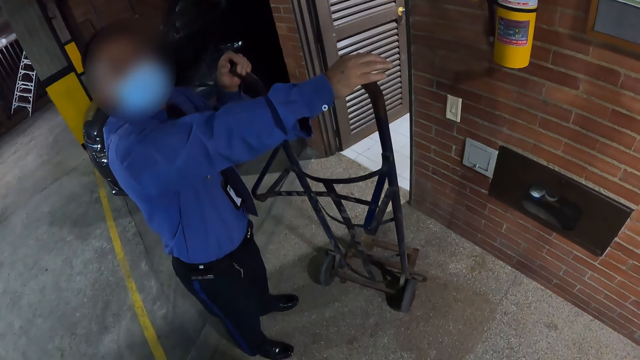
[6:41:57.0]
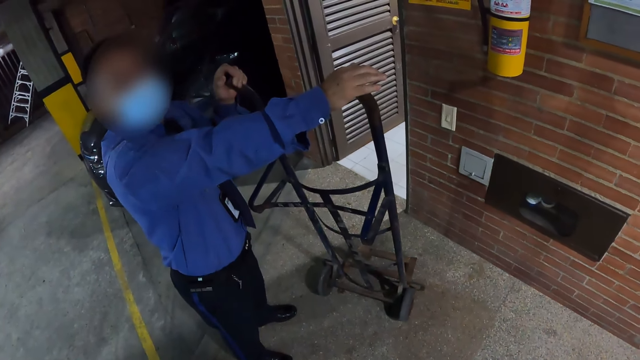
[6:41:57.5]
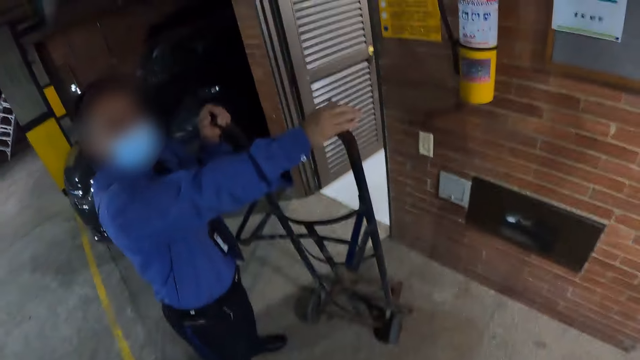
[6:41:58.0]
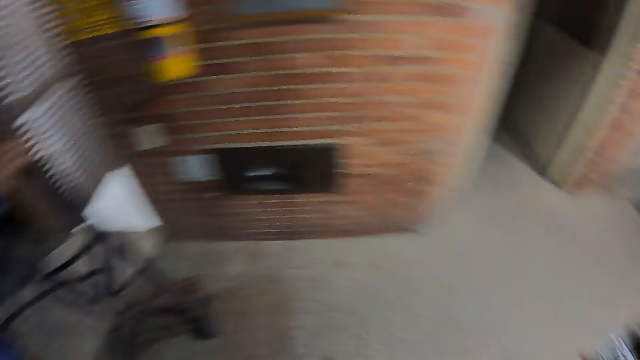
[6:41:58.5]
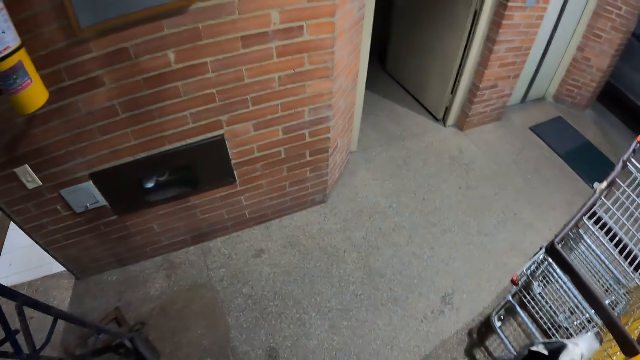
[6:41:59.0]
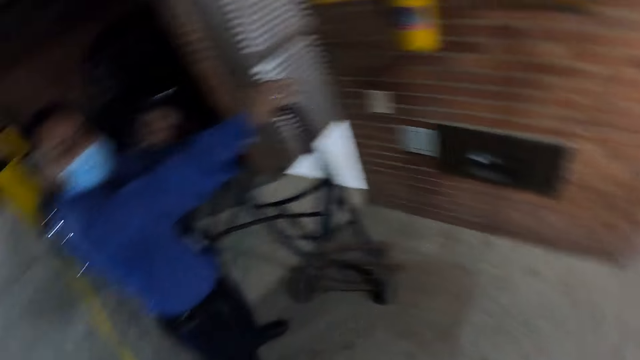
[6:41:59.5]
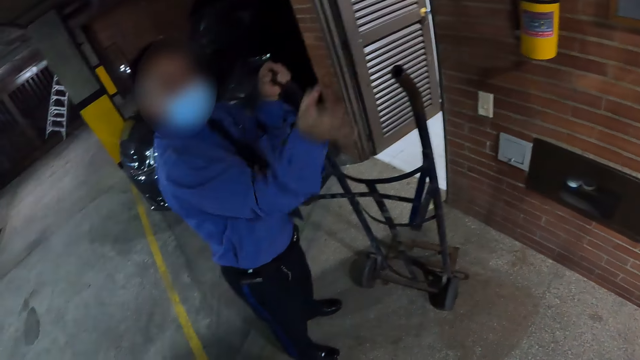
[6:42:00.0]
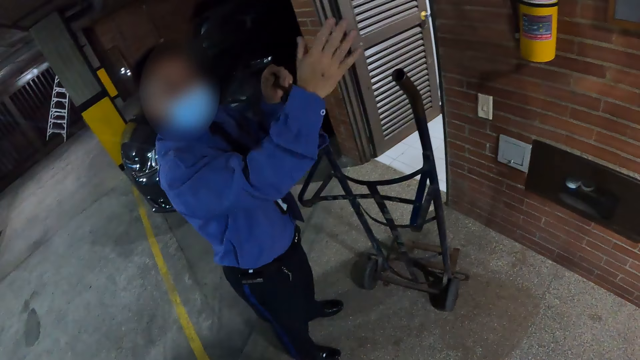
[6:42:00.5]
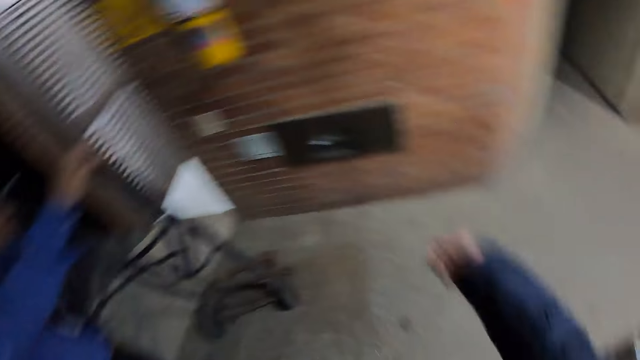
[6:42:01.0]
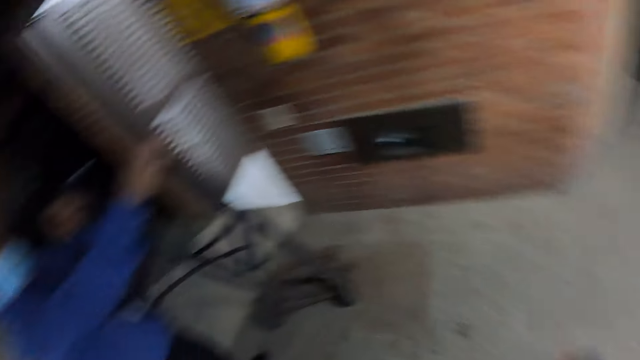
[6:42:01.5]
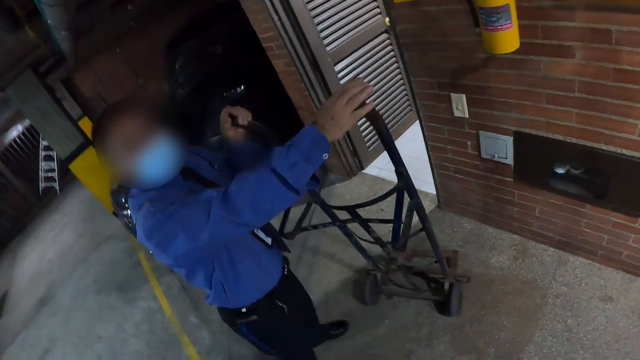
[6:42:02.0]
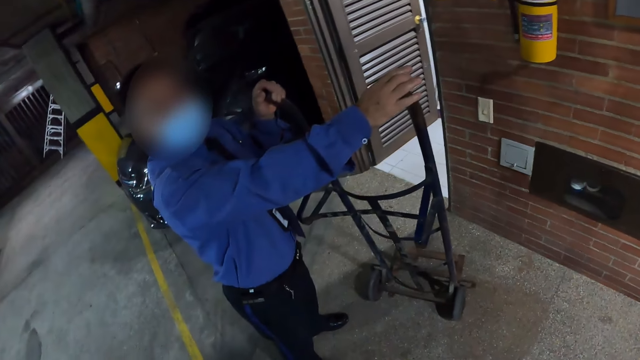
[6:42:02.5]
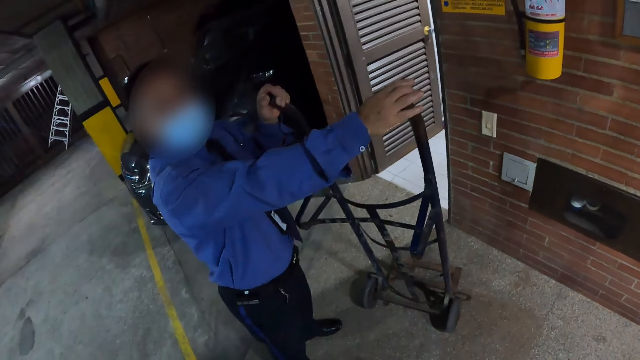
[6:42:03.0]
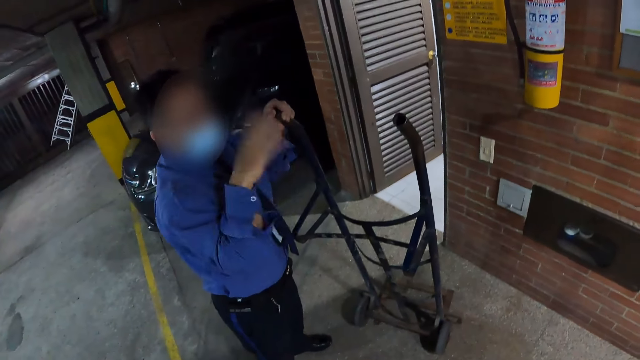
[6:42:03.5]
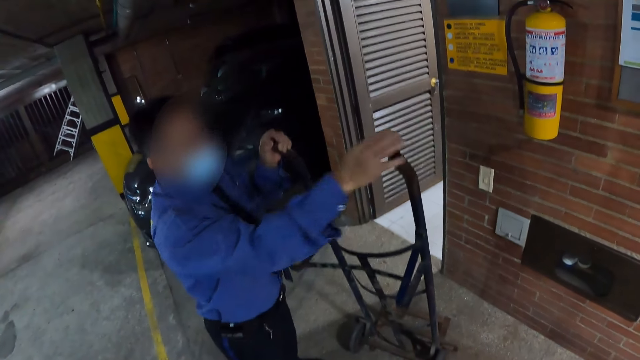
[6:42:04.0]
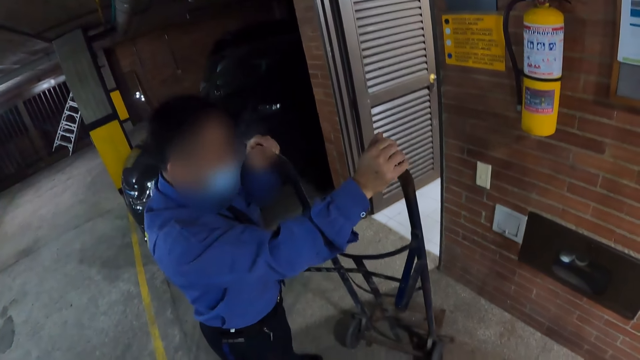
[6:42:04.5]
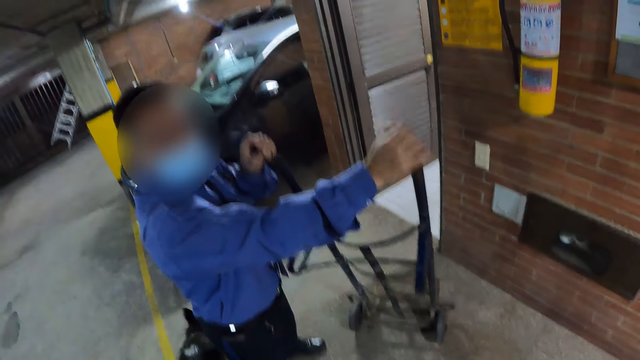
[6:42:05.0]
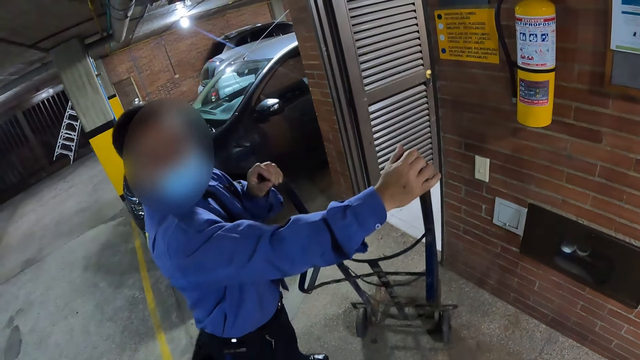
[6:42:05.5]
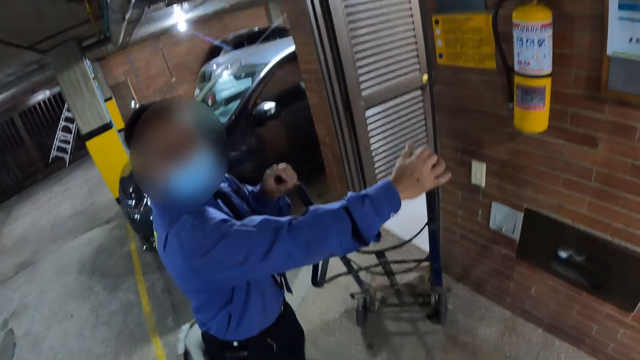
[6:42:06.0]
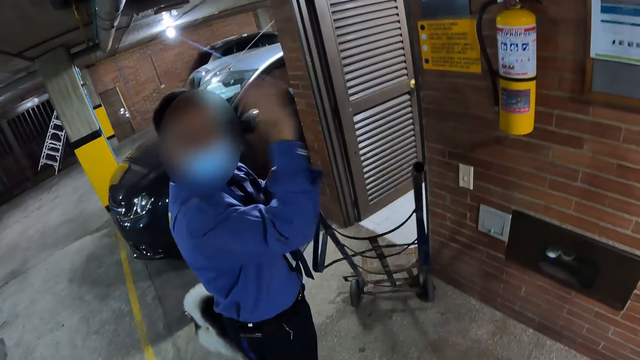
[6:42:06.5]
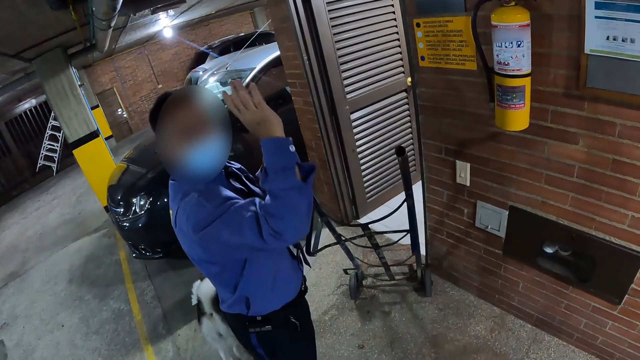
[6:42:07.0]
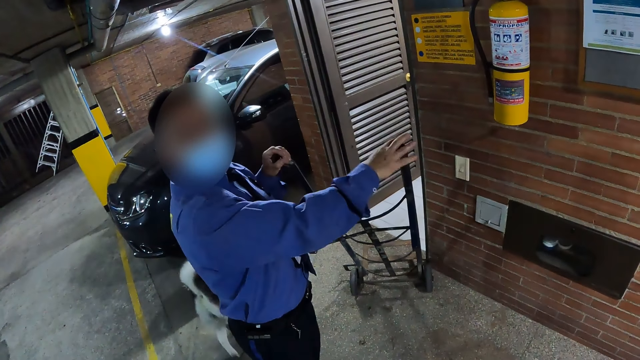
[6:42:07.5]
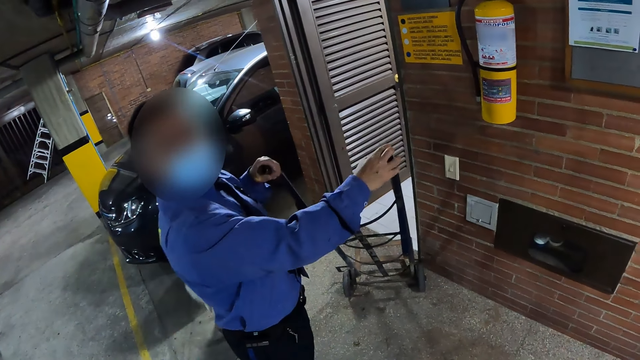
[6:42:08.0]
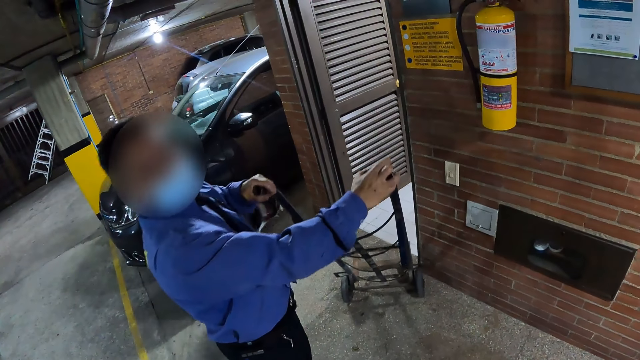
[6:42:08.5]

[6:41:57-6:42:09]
The camera wearer looks around the ground. They look at a man. The man converses to the camera wearer. The camera wearer moves a hand. They look at the man. The man converses to the camera wearer. The man moves a cart on the floor and waves the right hand. The man converses to the camera wearer.

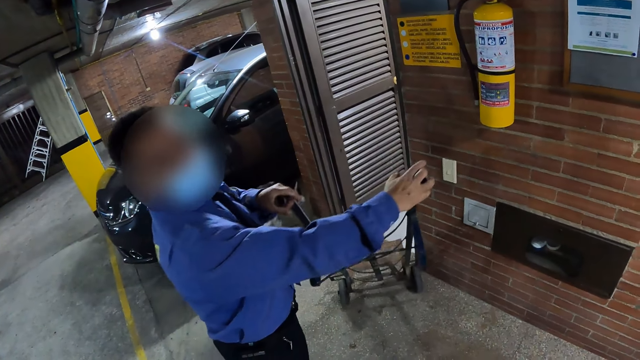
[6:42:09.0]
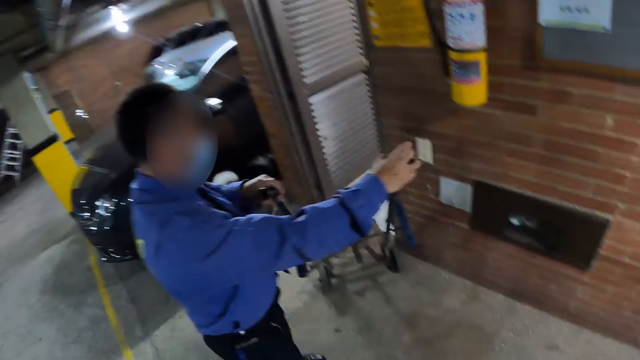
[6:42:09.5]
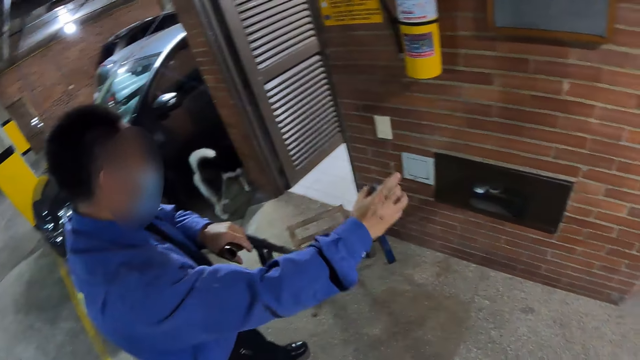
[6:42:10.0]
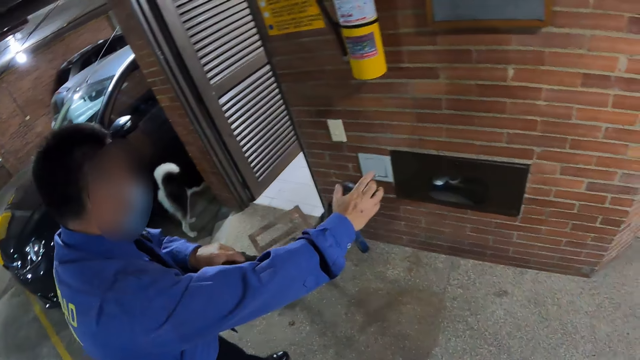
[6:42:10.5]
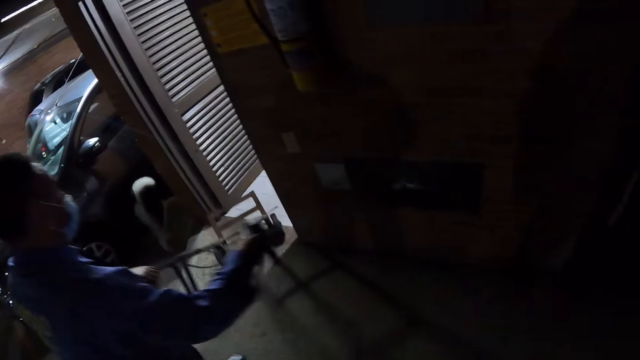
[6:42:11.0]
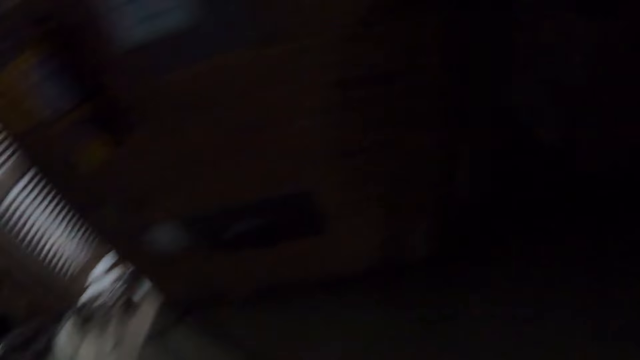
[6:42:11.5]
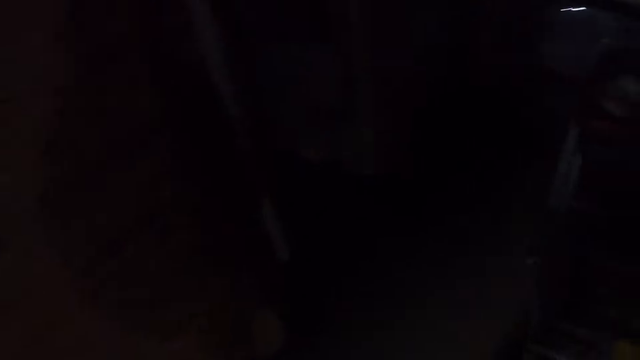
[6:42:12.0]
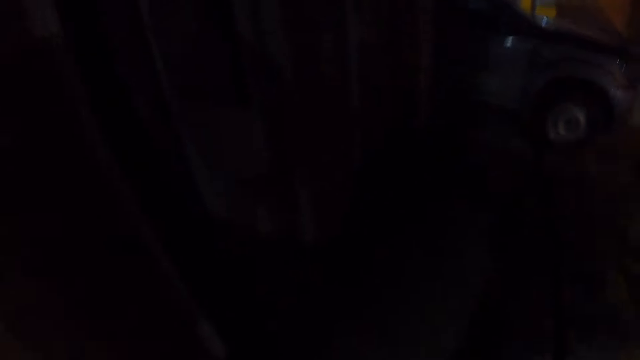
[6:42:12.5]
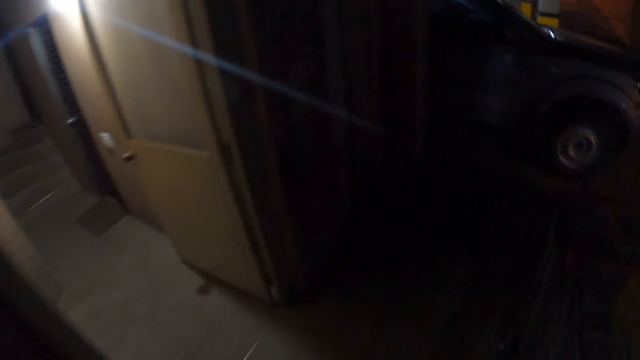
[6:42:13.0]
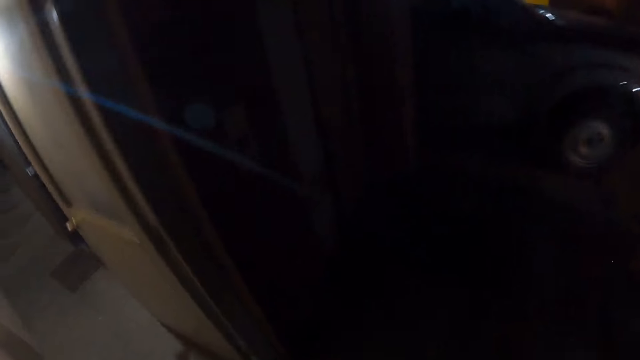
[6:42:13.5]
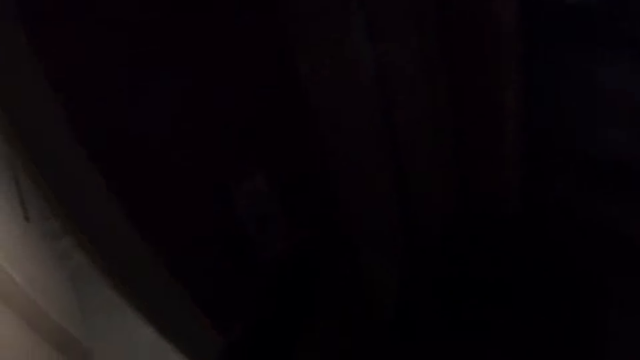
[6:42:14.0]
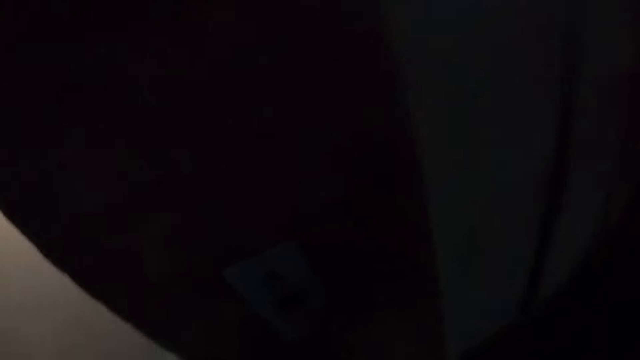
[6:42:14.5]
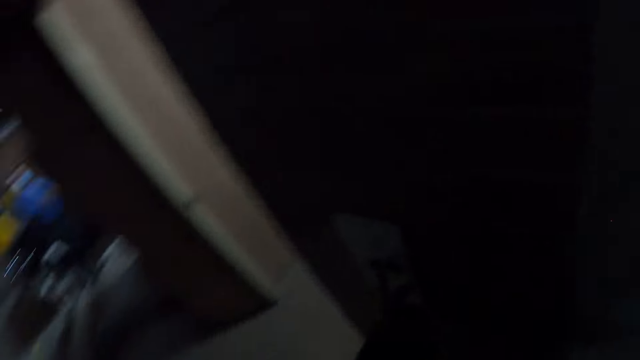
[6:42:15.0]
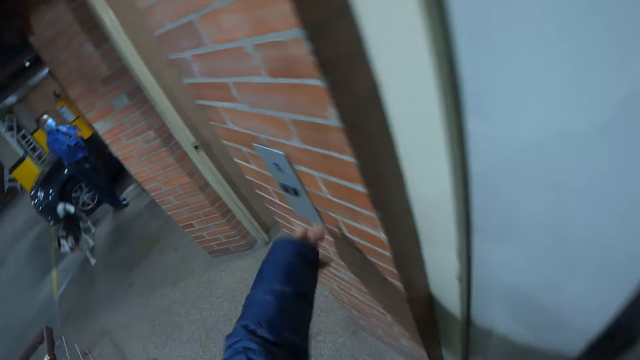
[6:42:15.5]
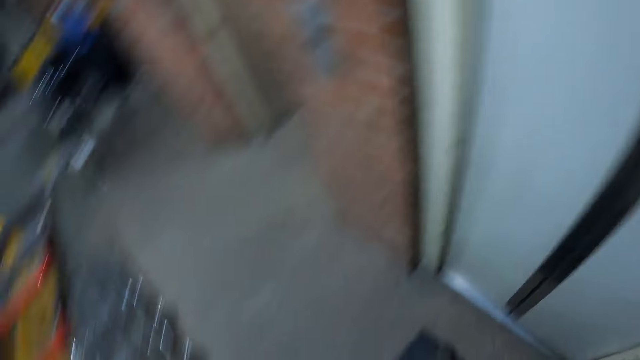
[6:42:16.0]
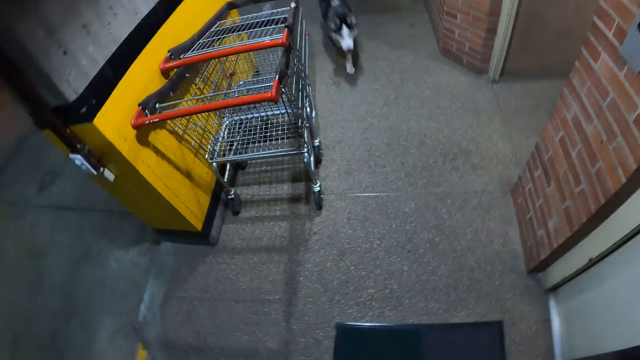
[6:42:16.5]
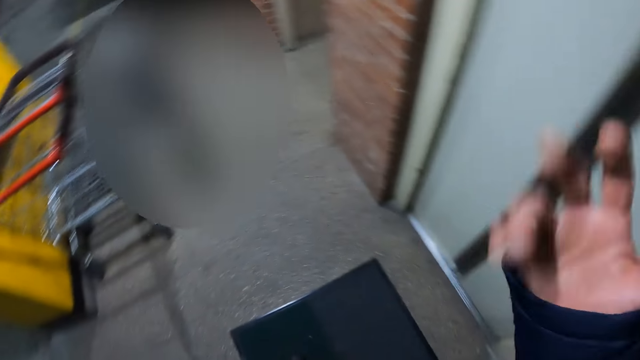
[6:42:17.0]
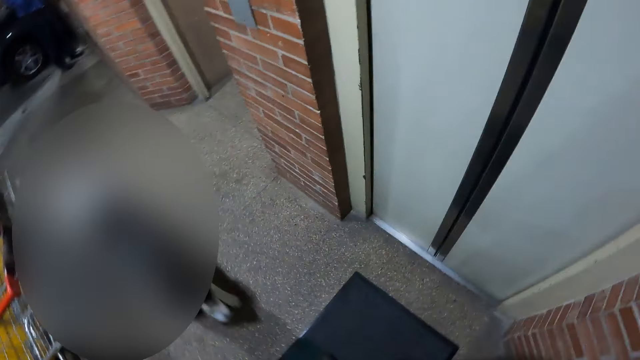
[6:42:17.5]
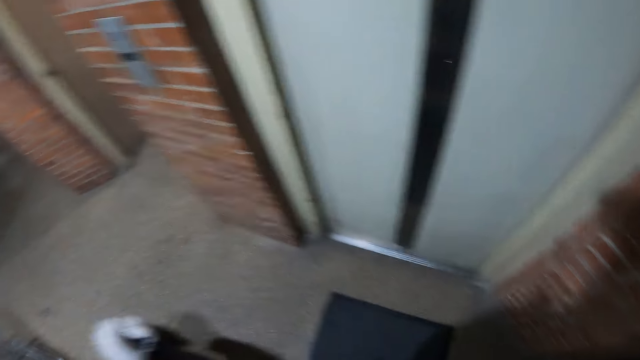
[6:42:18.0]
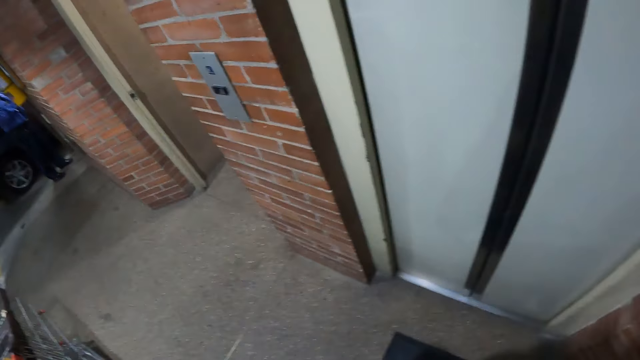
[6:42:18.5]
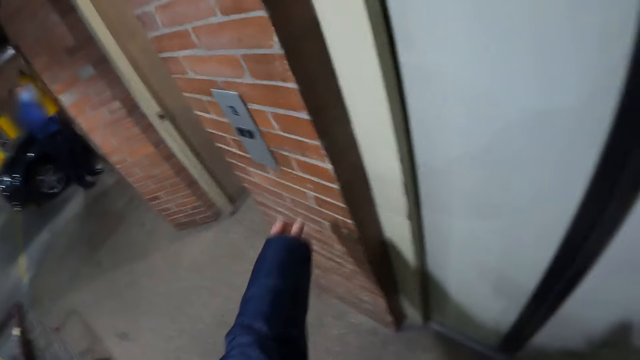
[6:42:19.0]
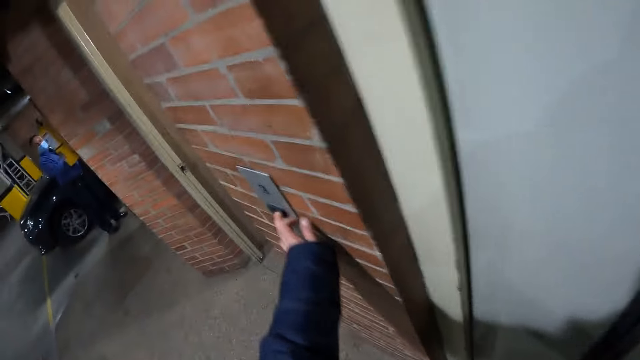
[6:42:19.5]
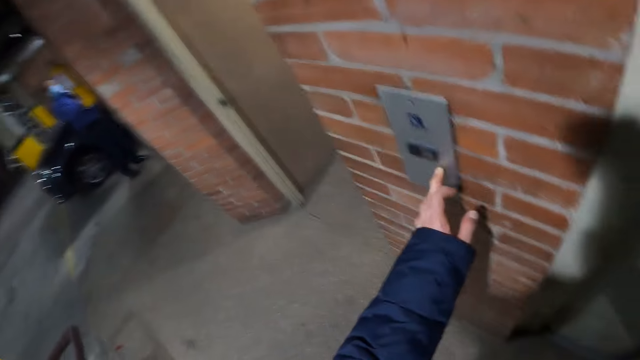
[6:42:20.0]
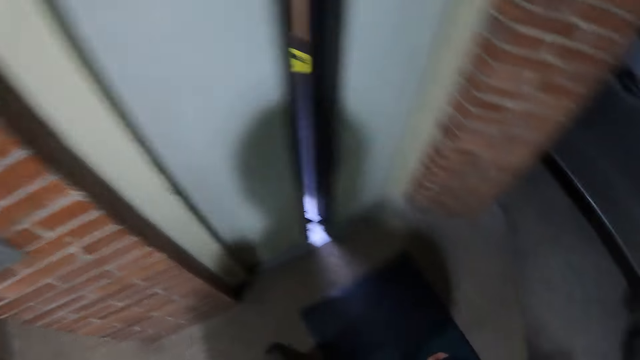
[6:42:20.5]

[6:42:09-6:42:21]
A man wheels a trolley with his hands into a lift. The camera wearer turns around. He walks to the lift. He operates the lift with his left hand. He presses a button. A dog walks over to the camera wearer. The camera wearer looks at the dog. He interacts with the man. He moves the right hand. He presses a button. He operates the lift with his left hand.
